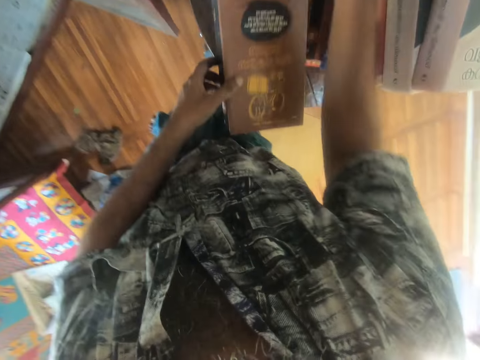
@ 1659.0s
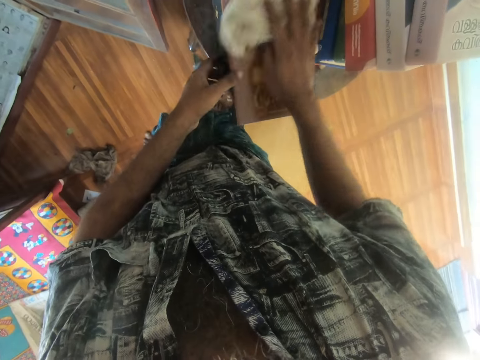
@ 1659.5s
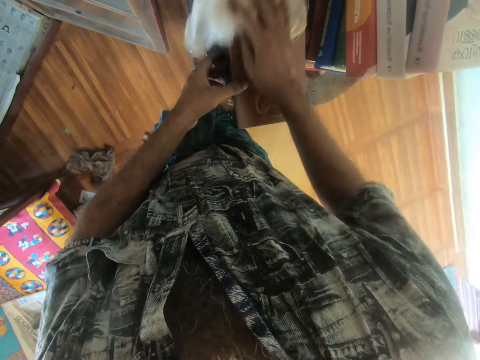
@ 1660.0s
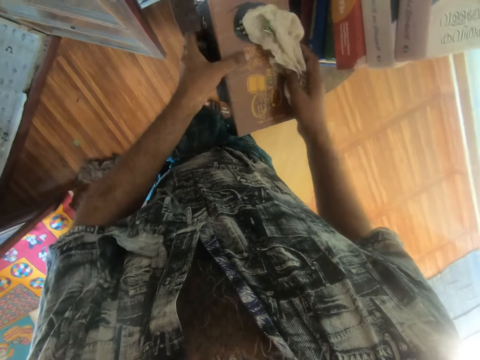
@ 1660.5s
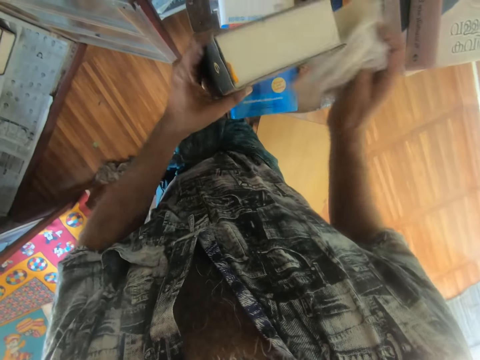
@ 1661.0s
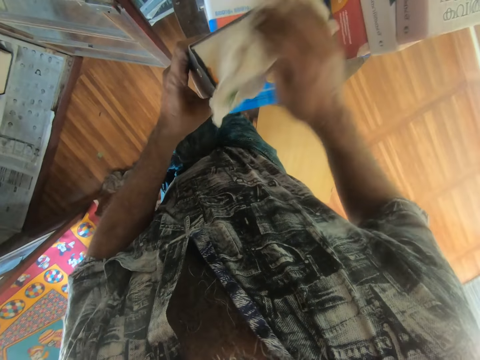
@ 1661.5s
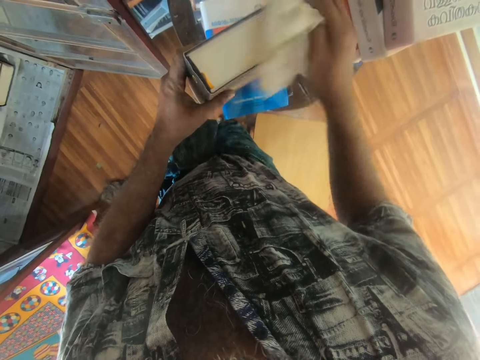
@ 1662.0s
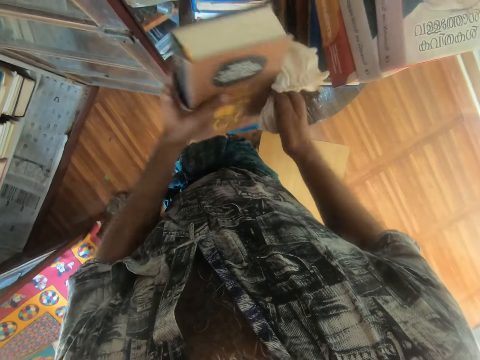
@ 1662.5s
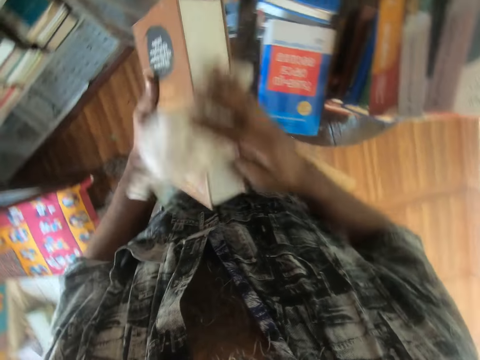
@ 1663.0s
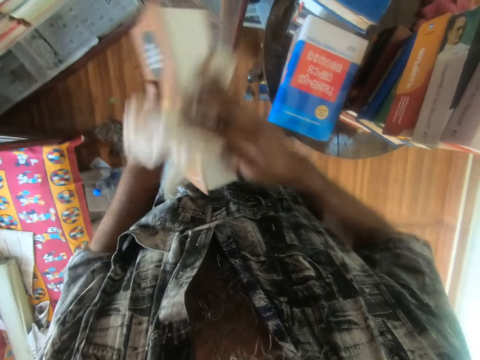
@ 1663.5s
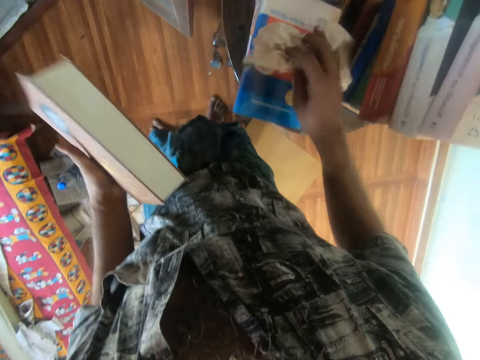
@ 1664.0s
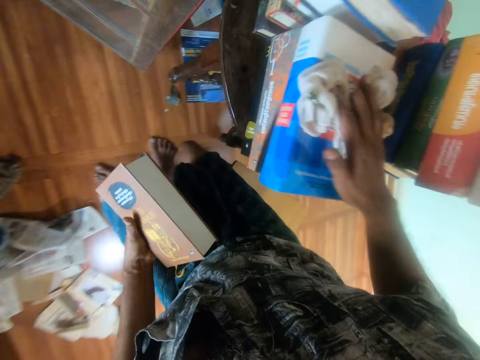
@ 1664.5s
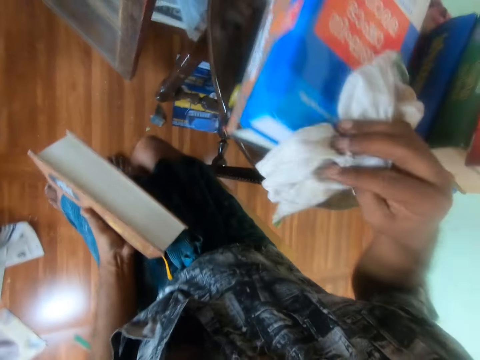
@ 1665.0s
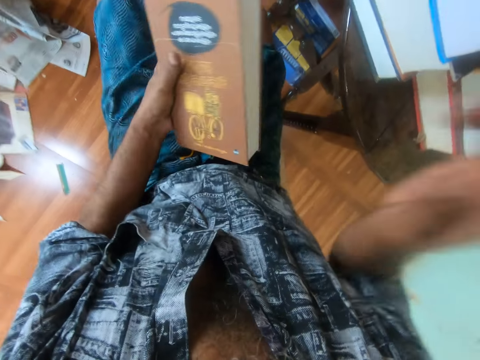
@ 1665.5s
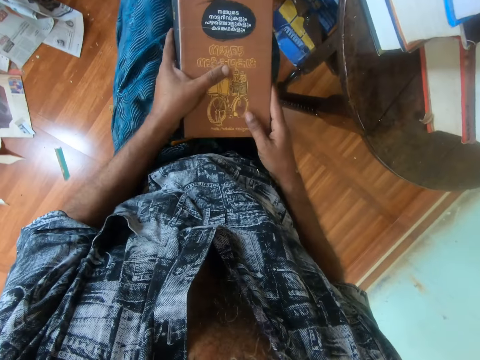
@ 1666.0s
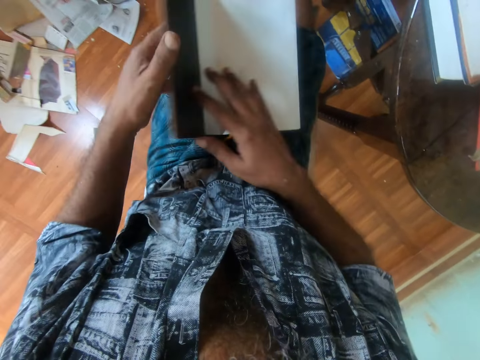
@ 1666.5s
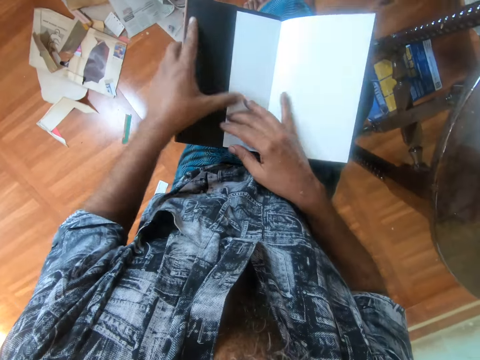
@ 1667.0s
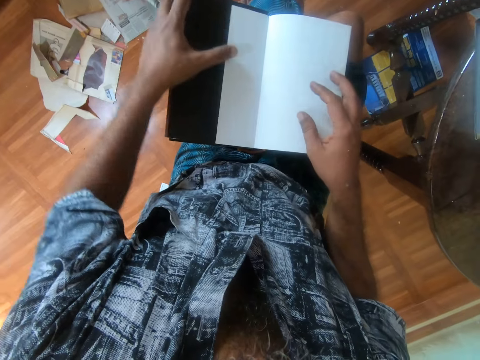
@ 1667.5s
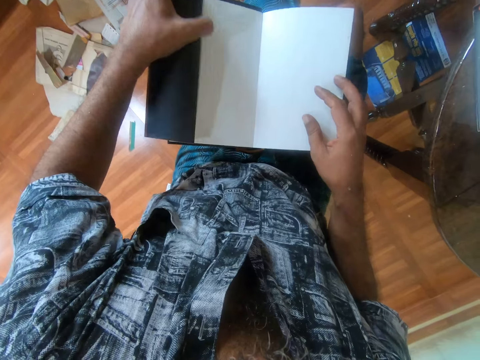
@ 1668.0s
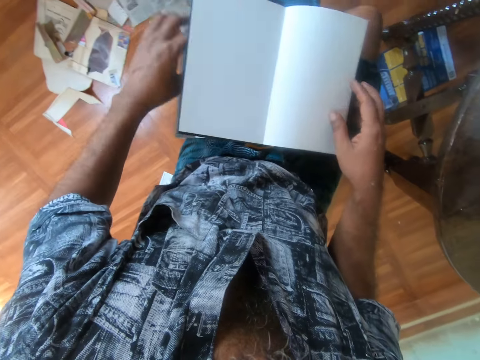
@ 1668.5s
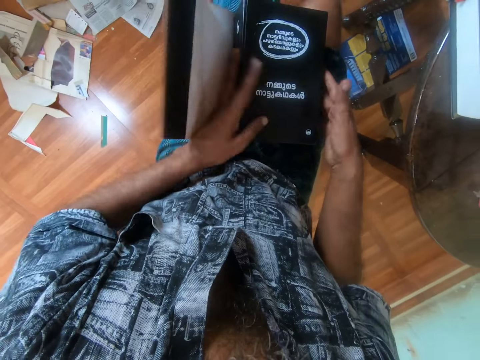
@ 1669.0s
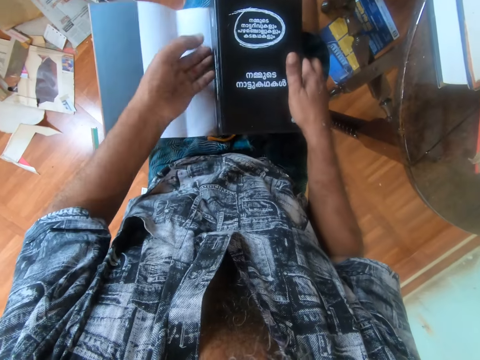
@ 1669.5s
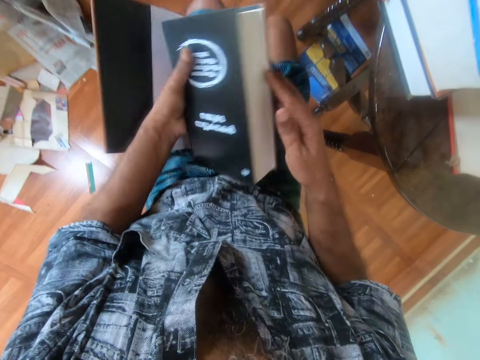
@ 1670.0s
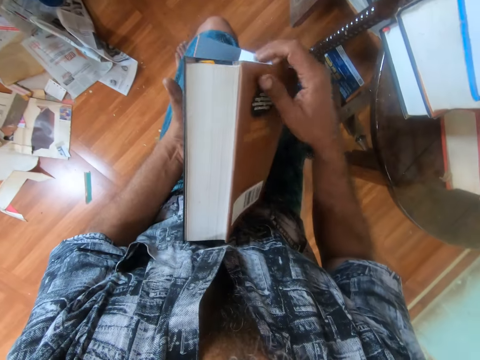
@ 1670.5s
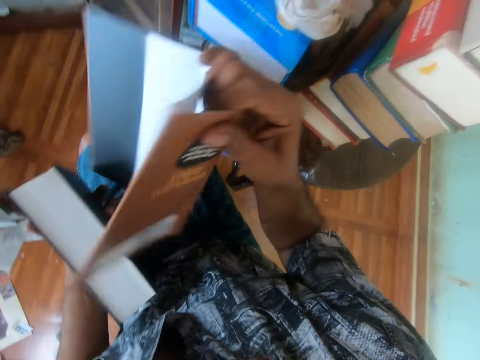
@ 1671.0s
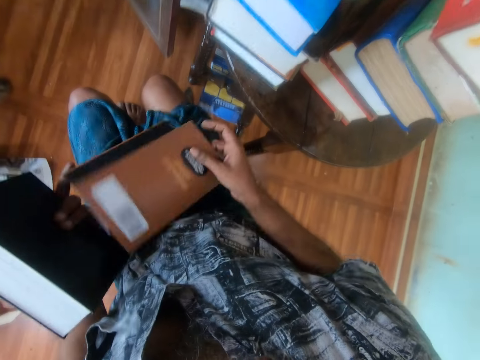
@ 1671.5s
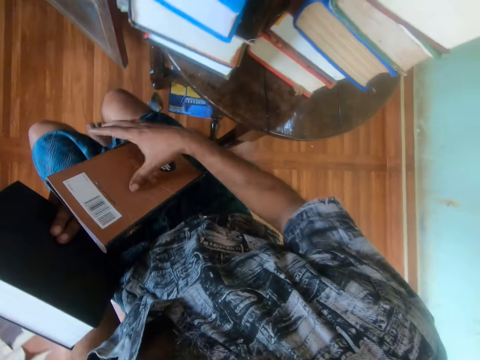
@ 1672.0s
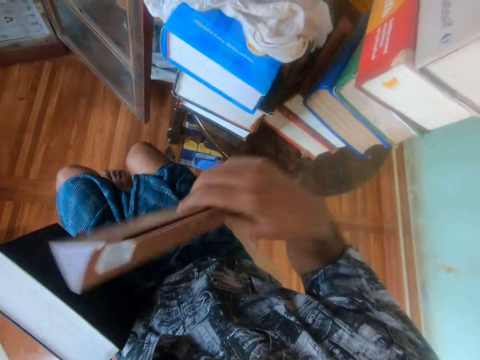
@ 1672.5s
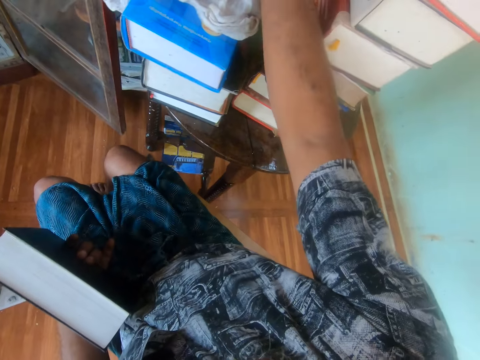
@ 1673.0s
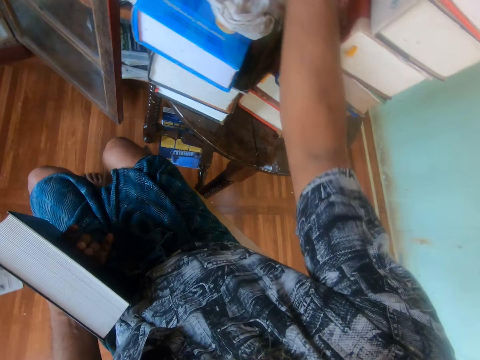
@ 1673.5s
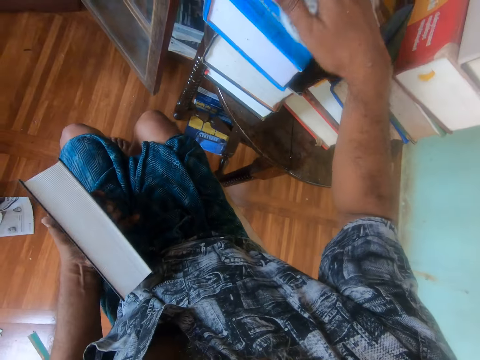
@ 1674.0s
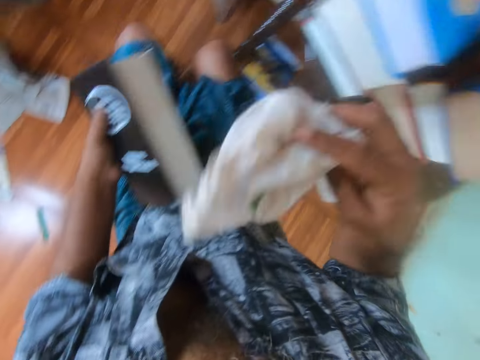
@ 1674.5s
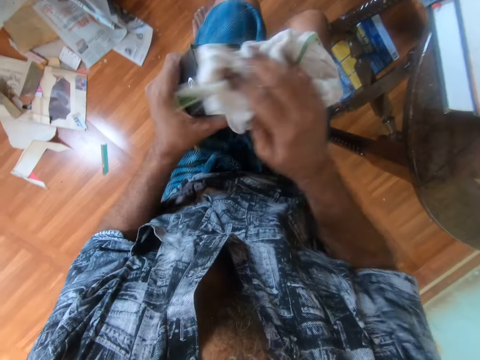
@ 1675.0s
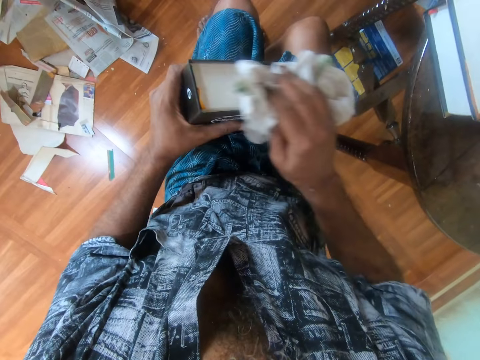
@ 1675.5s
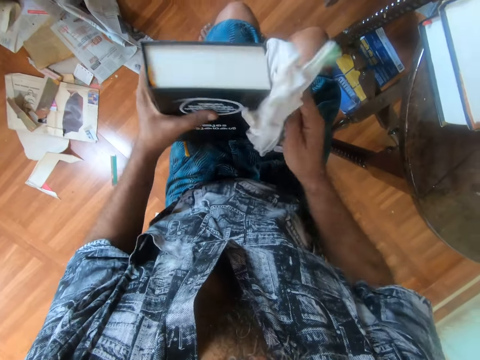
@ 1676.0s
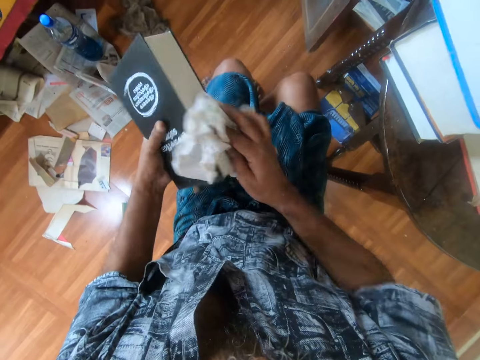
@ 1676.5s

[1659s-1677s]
The camera wearer picks a piece of cloth and wipes on the book. They lift the book and wipe on the book. They place the piece of cloth on the book. They wipe on the book. They hold the book, open the book, remove the cover on the book and close the book. They remove the book cover, drop the cover and pick the book cover. They pick the piece of cloth and wipe on the book.

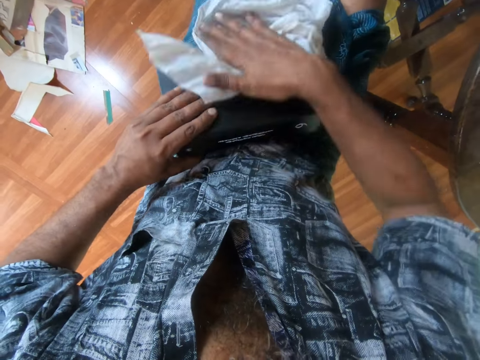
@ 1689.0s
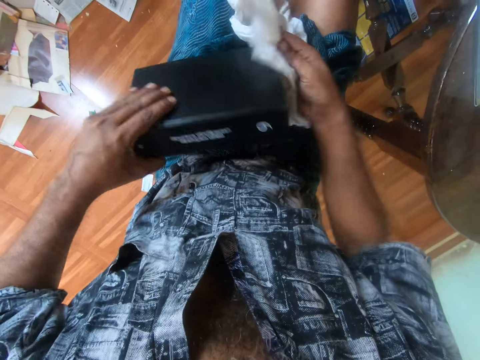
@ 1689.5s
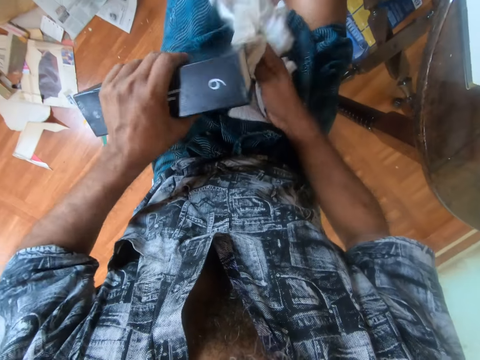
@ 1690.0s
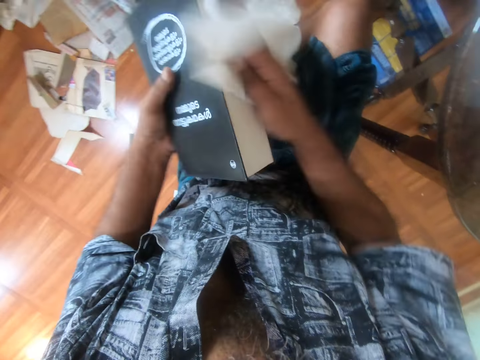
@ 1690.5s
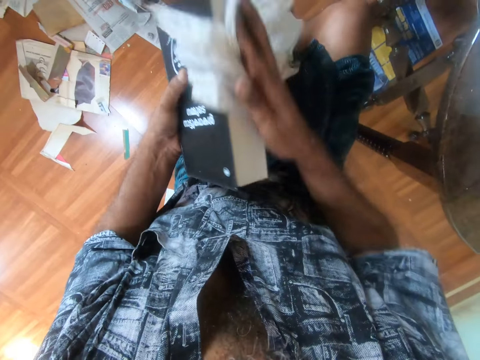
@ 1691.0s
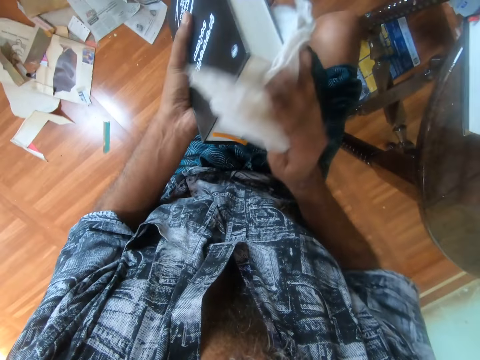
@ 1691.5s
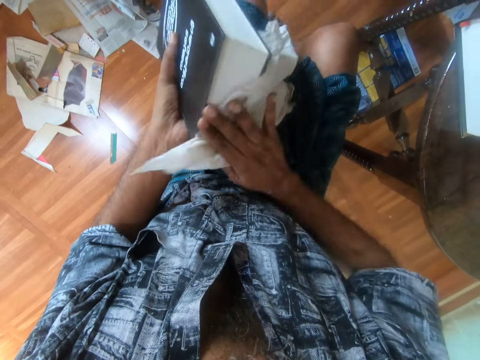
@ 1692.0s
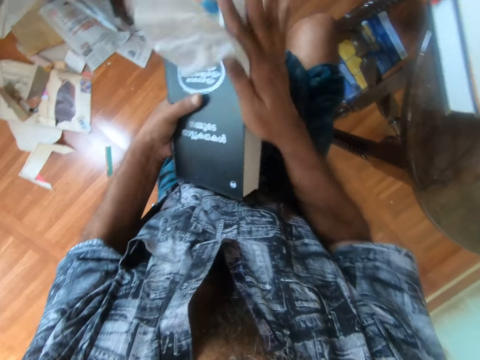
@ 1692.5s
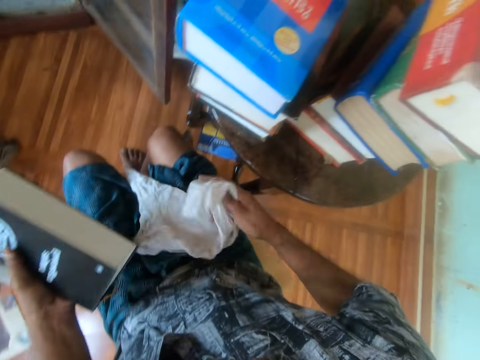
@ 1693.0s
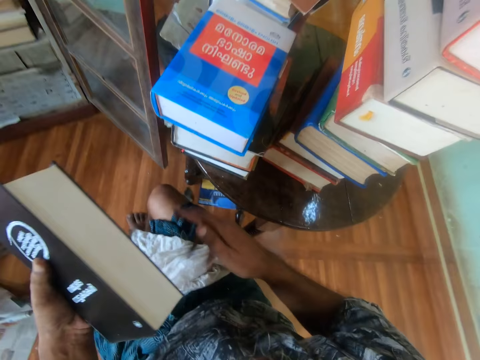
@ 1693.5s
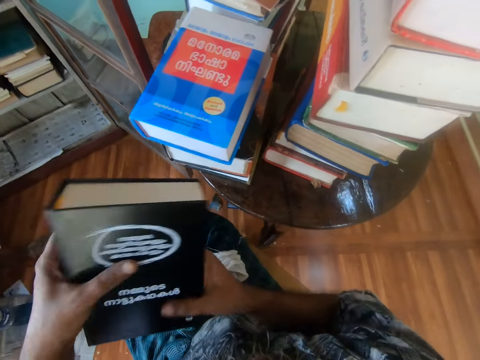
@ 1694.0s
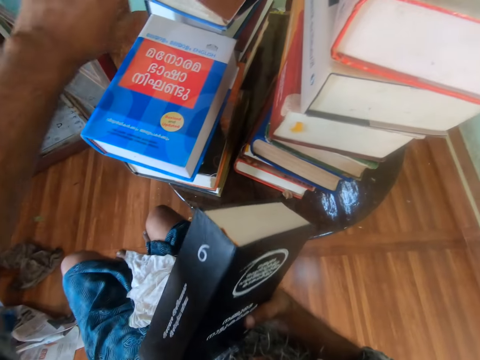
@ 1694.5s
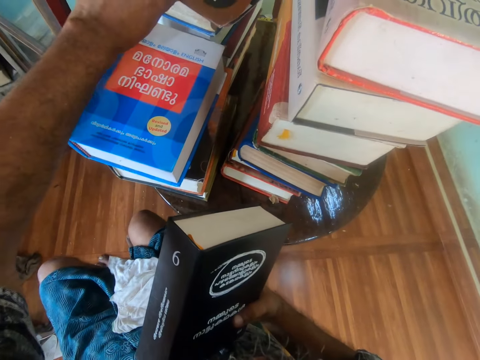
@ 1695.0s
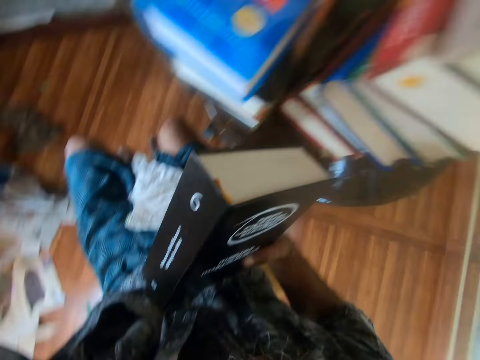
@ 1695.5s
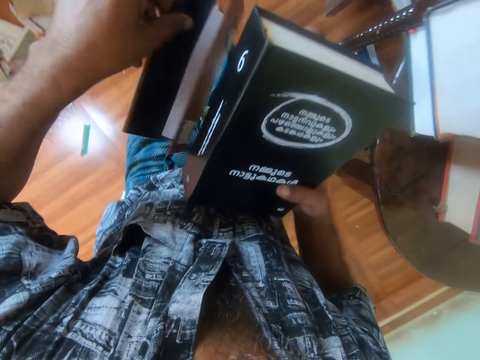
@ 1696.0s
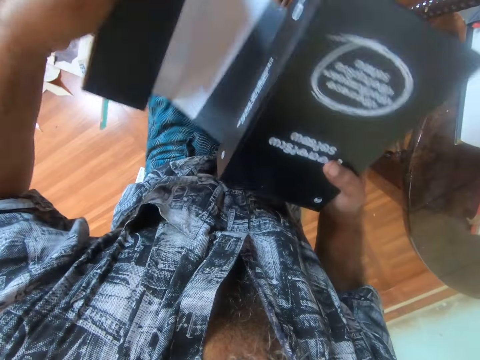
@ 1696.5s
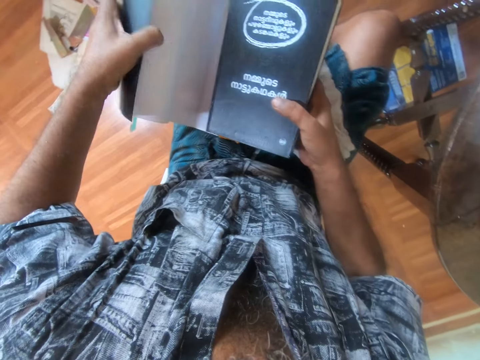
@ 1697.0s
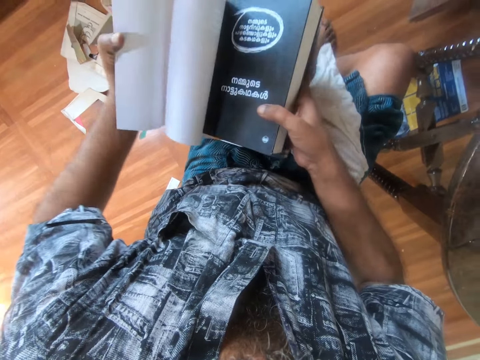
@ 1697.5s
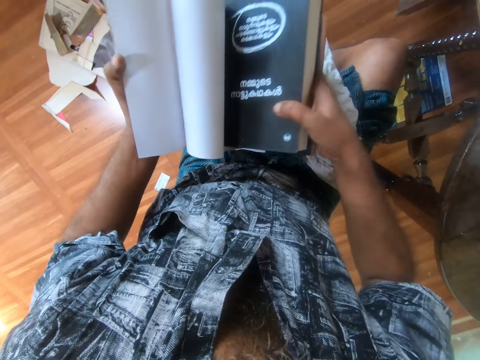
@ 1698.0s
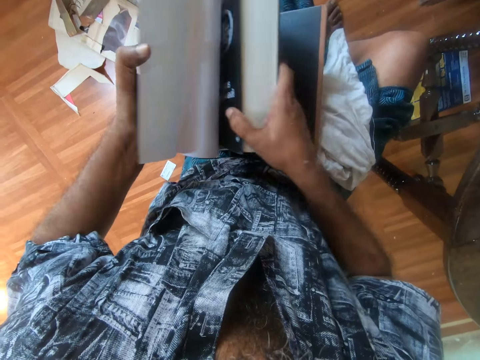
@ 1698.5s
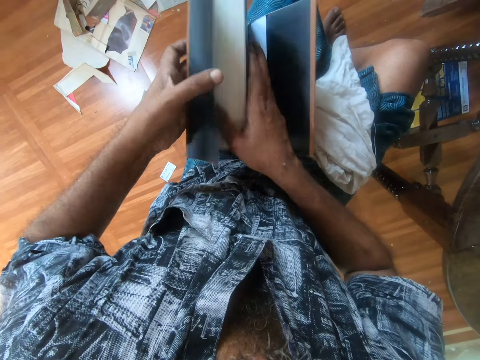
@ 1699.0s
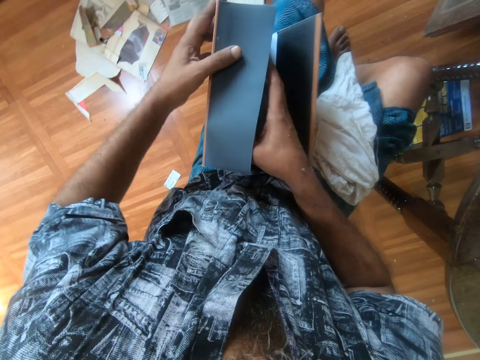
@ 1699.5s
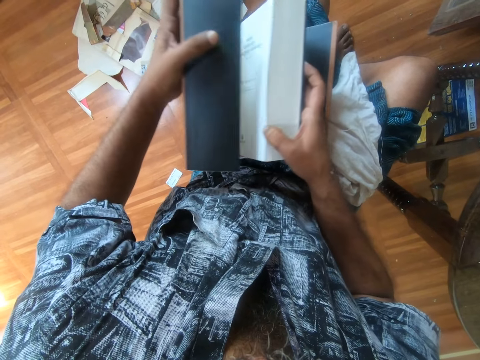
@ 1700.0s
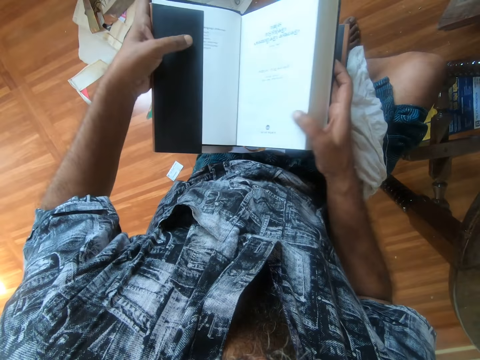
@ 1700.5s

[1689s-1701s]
The camera wearer drops a piece of cloth. They pick the book cover. They cover the book. They unfold the book cover. They place the book on the book cover.
